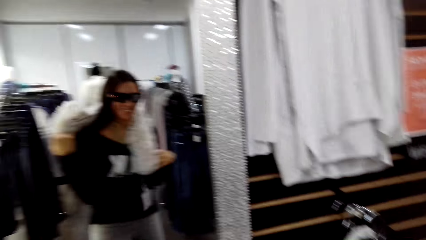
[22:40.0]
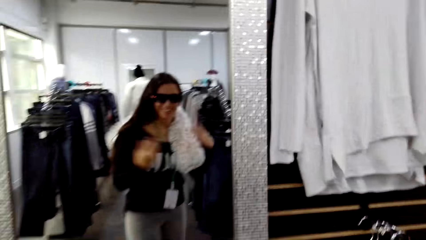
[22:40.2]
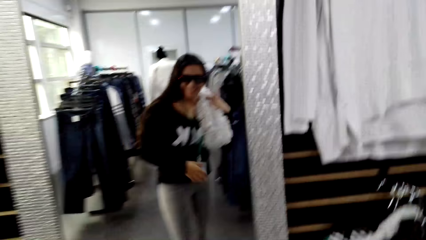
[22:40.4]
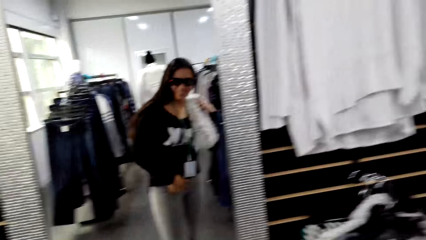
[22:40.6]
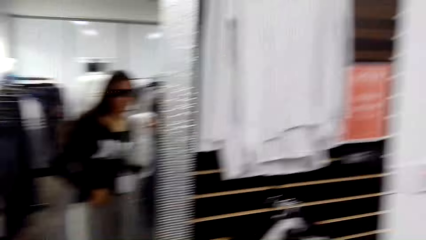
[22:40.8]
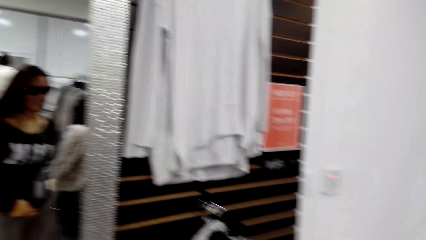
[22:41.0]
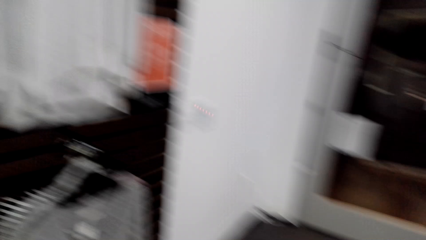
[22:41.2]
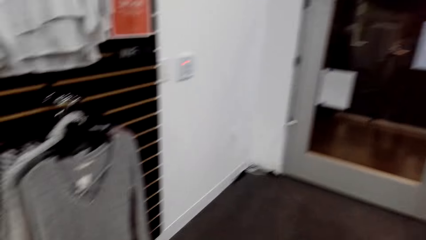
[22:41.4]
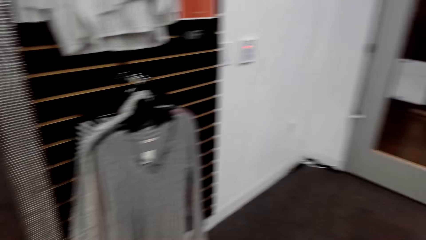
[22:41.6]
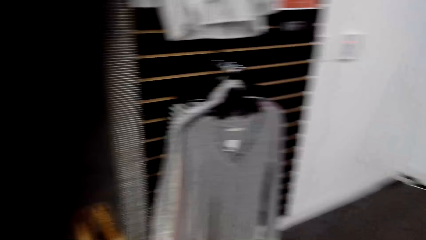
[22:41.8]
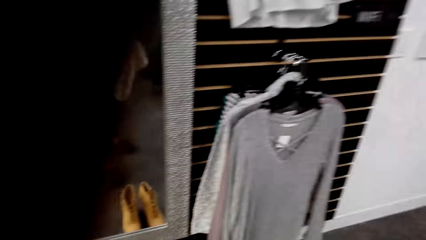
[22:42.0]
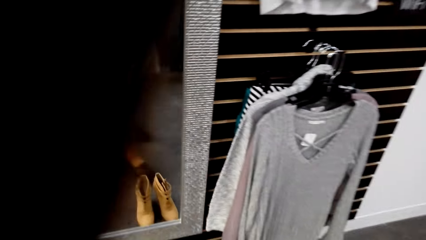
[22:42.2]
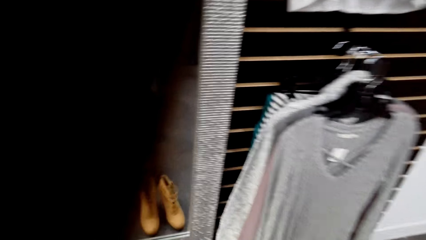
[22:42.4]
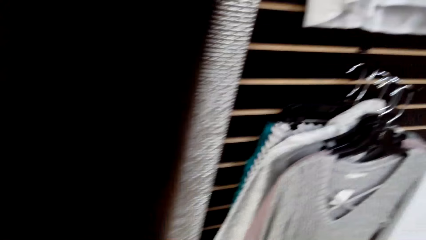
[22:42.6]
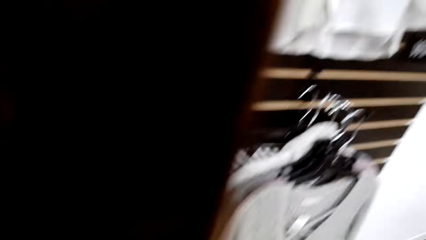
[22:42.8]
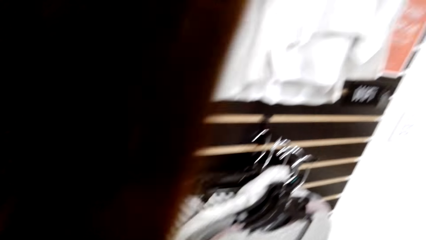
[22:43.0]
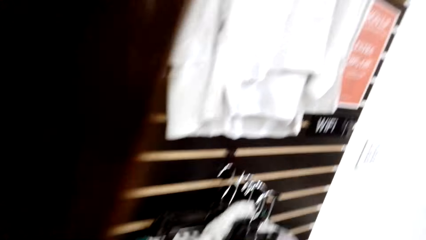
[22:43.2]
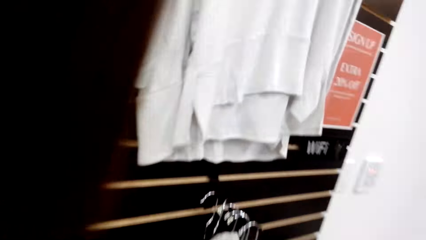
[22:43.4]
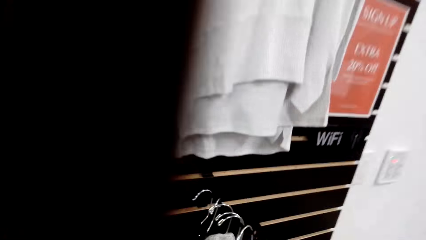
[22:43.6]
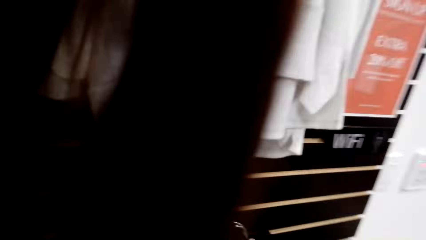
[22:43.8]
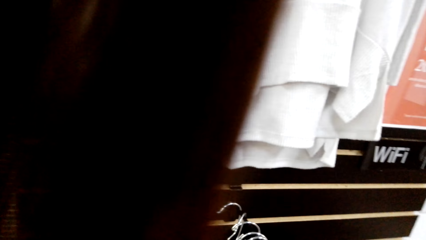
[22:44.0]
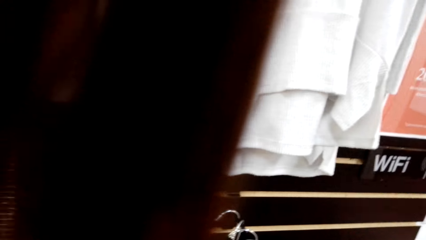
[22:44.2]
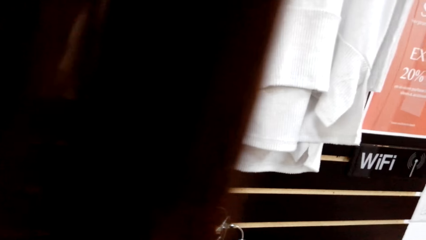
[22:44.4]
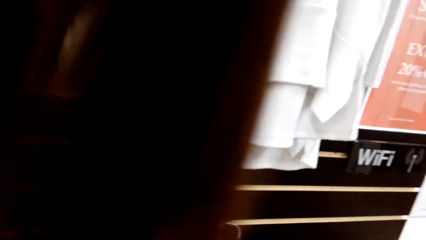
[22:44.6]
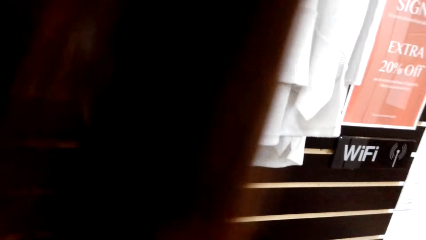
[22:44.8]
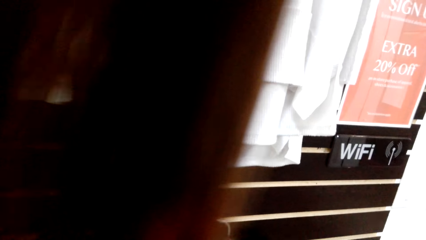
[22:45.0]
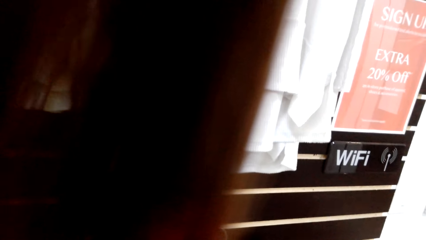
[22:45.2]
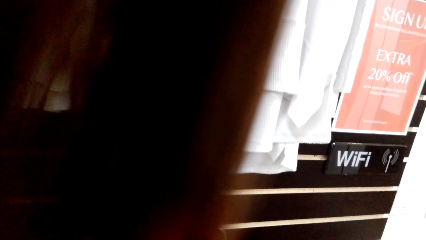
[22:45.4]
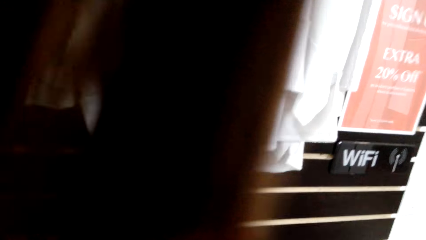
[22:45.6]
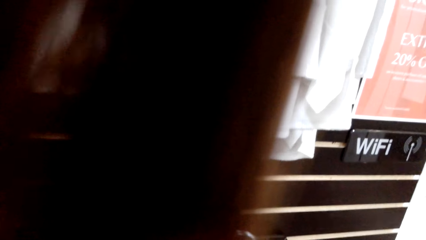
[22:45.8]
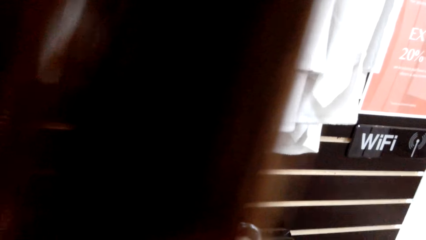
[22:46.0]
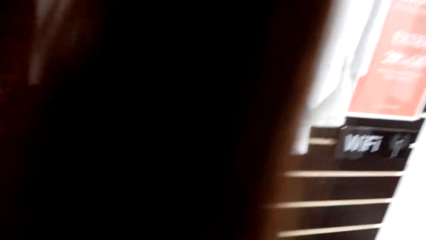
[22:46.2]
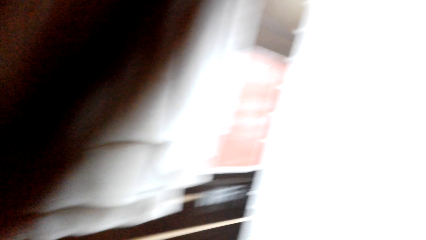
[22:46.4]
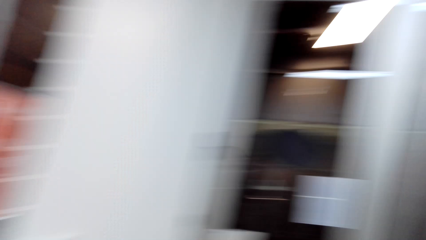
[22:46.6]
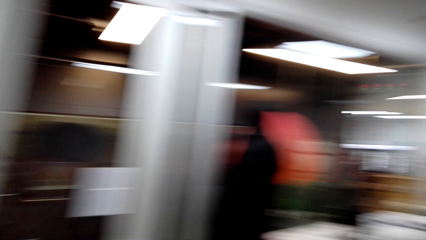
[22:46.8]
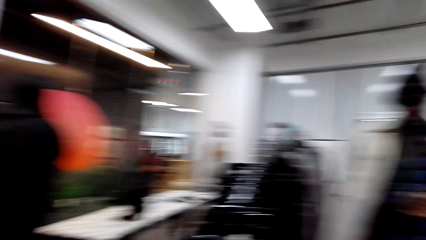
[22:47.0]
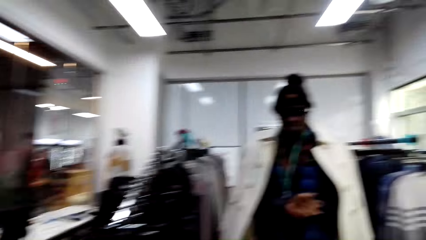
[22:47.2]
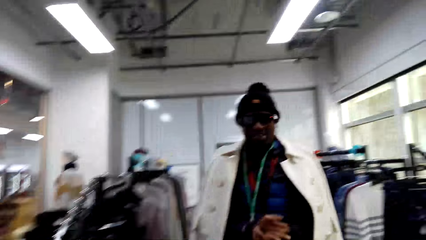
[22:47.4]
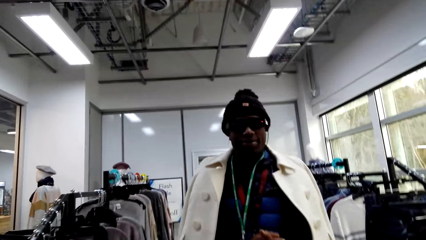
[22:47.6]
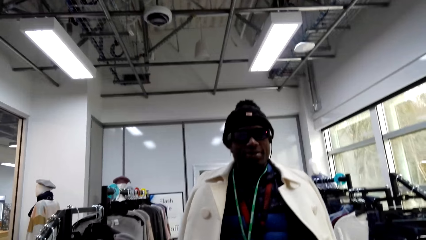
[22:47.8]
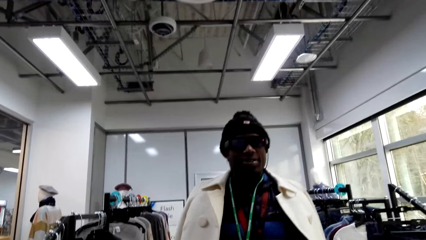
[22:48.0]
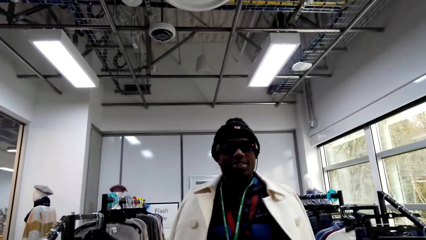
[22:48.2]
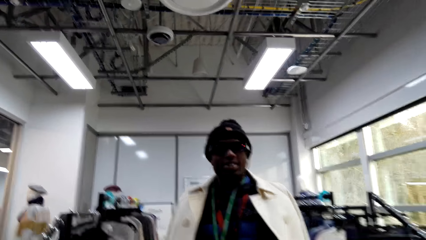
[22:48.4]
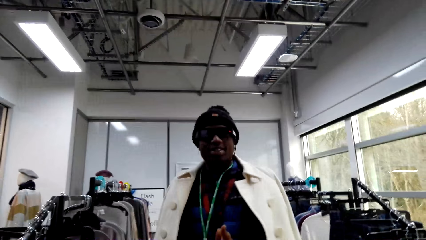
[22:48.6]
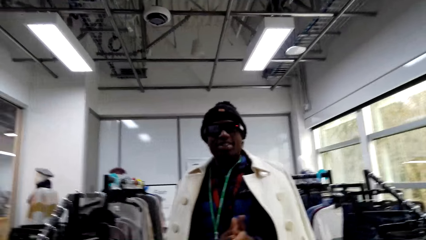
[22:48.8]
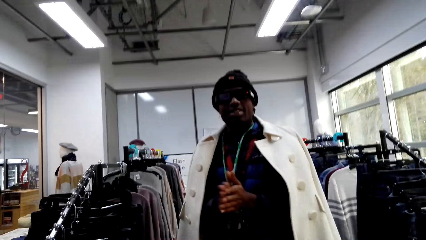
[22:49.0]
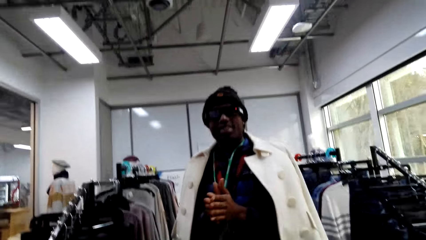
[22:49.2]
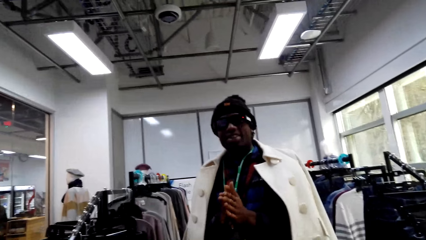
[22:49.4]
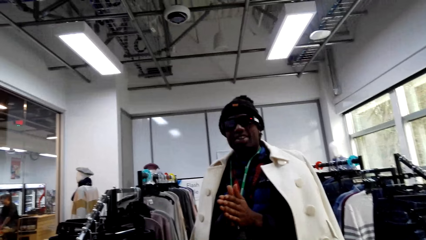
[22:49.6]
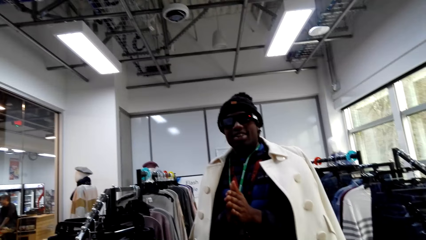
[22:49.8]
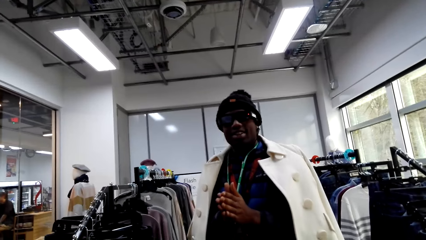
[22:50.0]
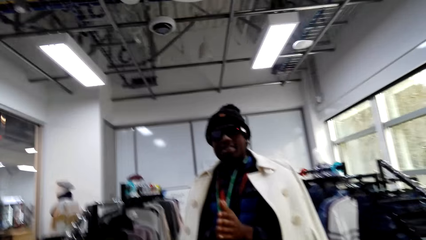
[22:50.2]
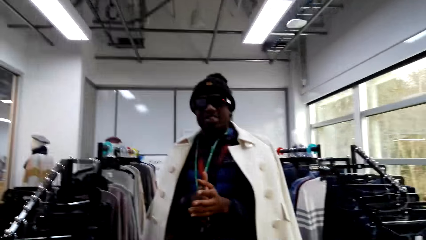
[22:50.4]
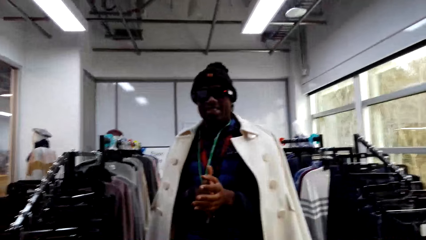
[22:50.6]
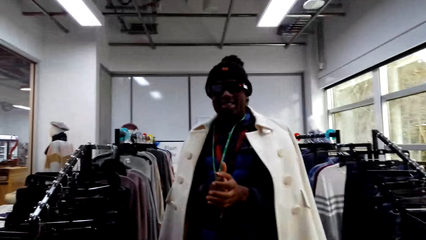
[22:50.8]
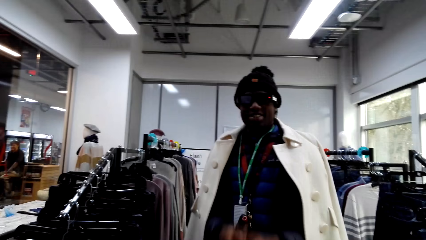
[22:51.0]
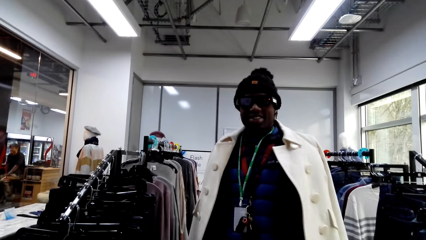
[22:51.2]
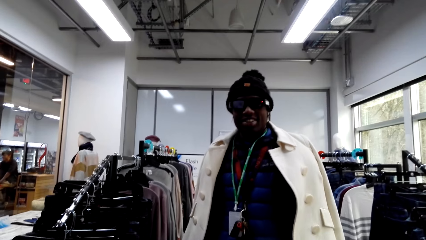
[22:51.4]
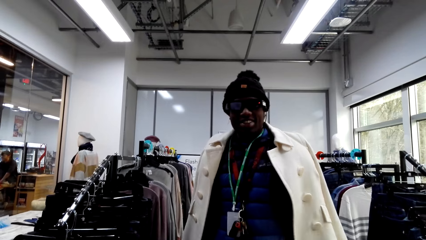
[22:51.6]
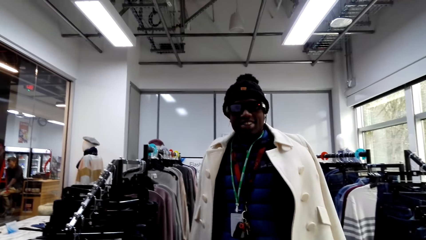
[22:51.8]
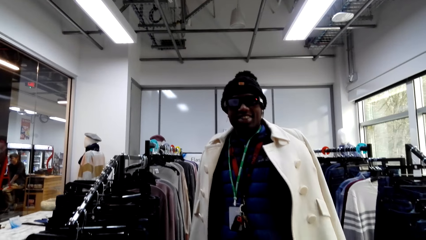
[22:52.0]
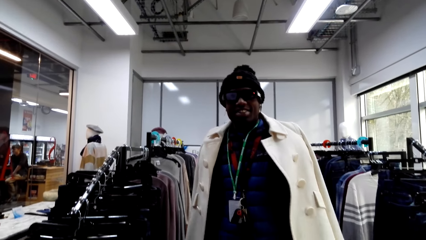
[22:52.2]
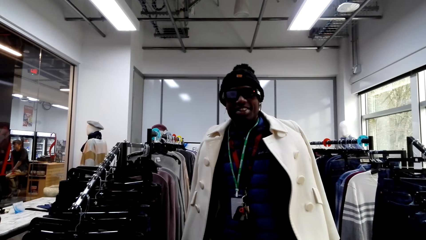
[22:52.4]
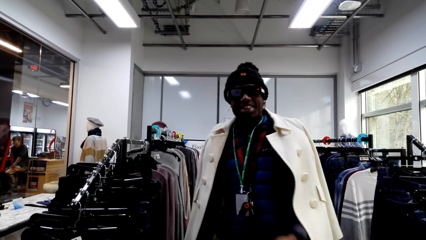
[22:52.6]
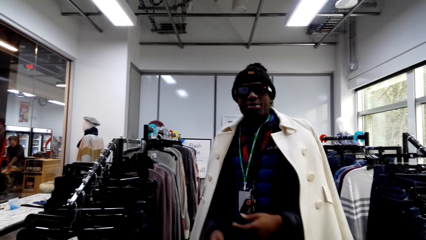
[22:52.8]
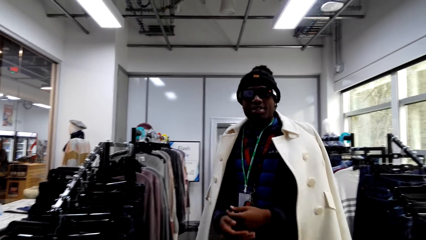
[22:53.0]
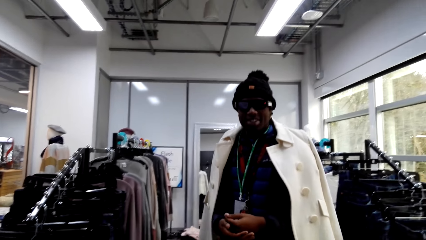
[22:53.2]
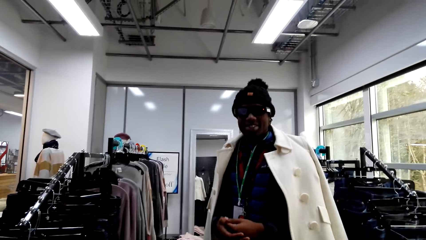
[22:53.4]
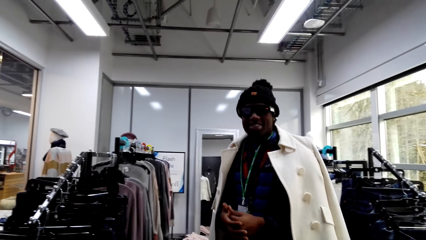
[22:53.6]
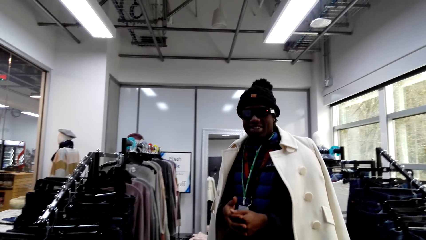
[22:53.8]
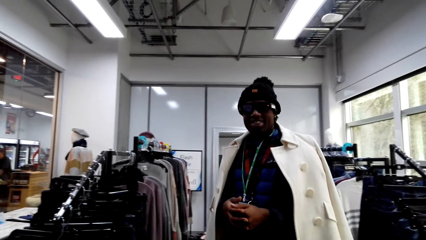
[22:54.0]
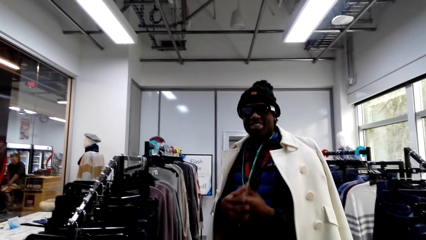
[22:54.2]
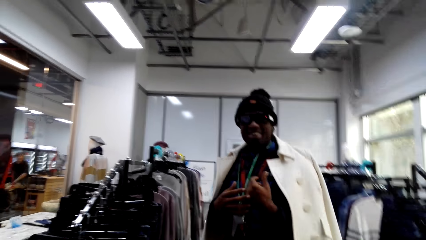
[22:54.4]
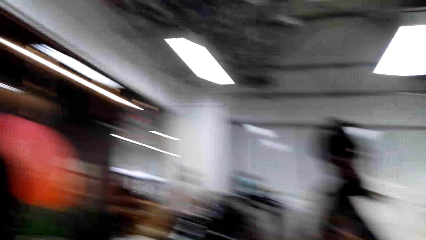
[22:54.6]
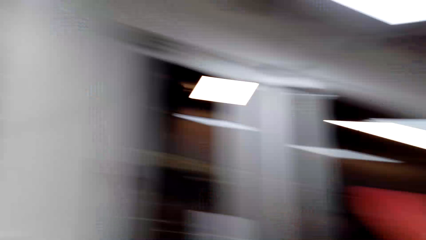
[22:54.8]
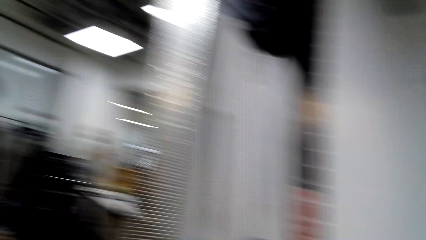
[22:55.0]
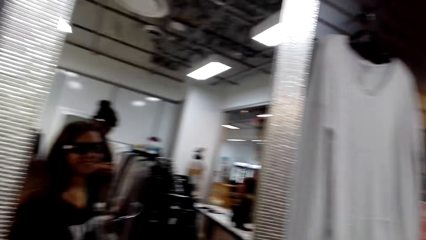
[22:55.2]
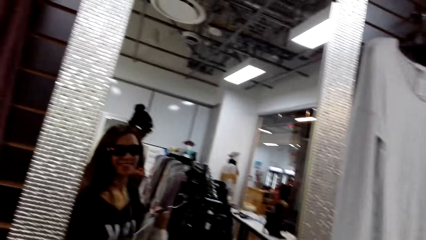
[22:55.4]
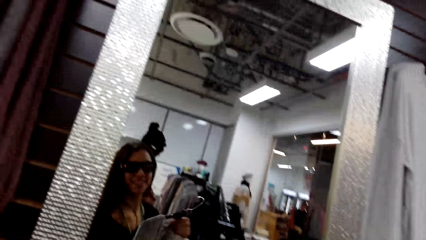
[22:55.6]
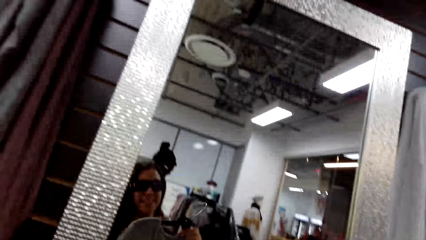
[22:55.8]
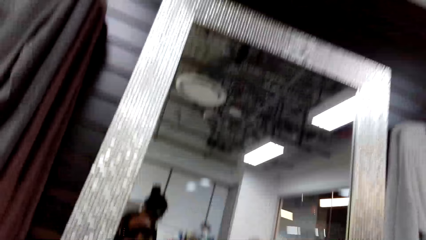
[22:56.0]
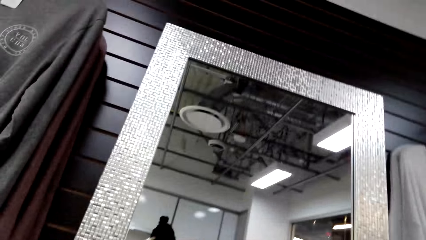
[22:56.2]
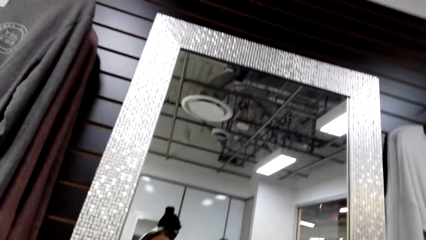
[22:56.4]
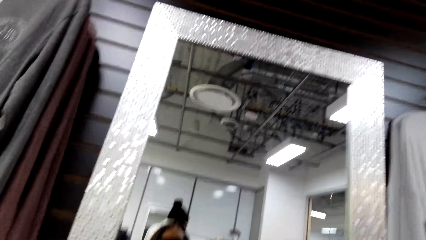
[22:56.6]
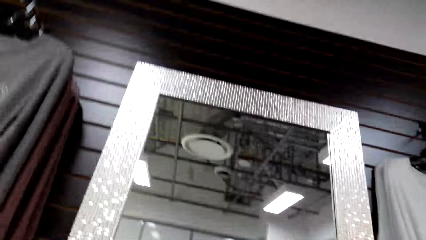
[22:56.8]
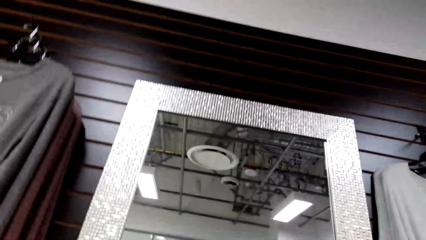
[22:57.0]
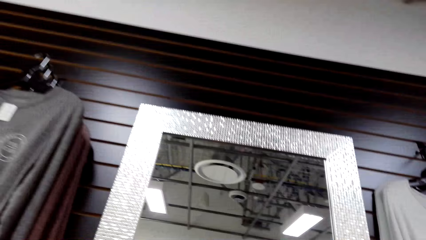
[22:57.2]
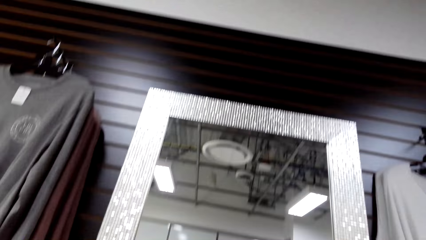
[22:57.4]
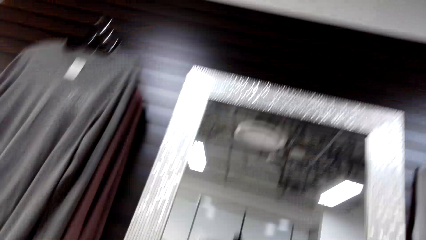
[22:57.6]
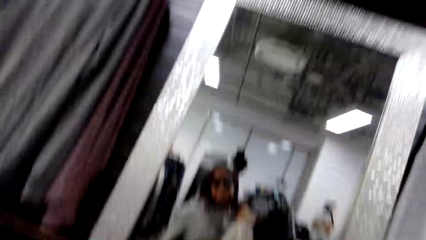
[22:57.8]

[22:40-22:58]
The camera wearer removes the scarf. They turn around the house. They look at the man. Another man answers a woman. The first man rubs his hands together. The camera wearer turns around the shop. They turn to the mirror.
